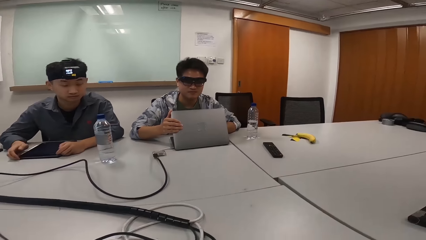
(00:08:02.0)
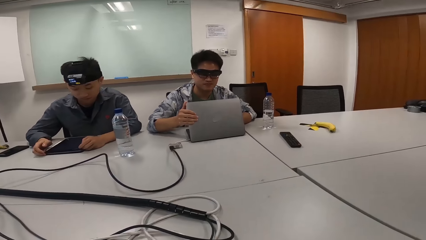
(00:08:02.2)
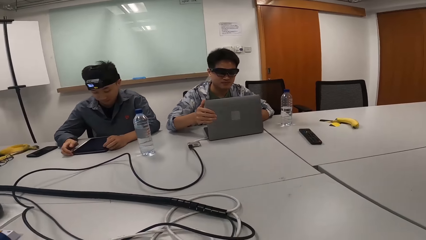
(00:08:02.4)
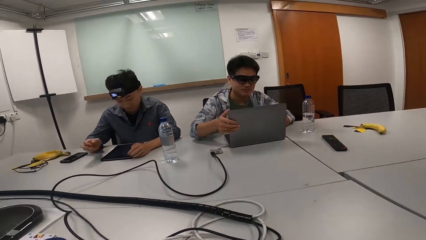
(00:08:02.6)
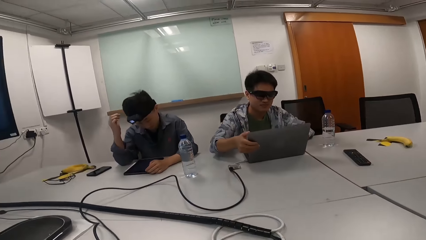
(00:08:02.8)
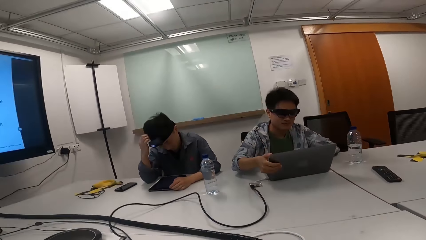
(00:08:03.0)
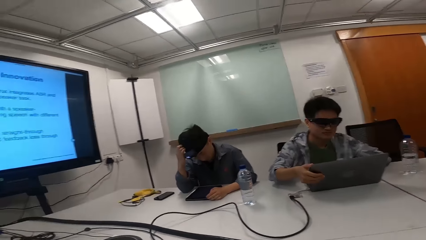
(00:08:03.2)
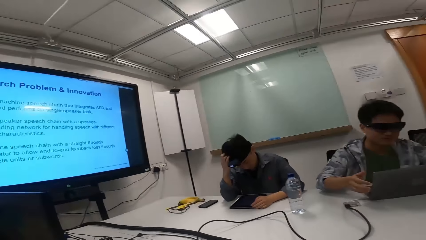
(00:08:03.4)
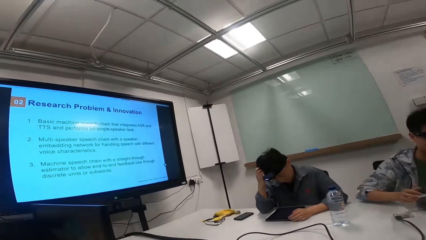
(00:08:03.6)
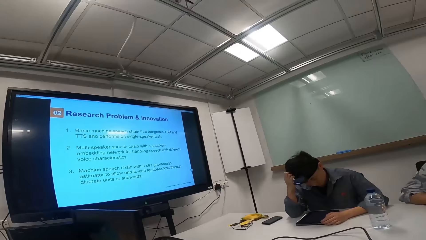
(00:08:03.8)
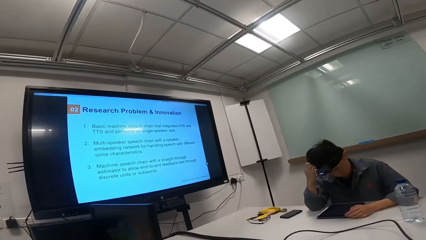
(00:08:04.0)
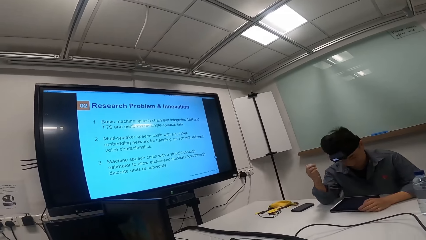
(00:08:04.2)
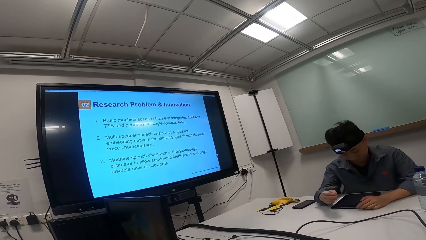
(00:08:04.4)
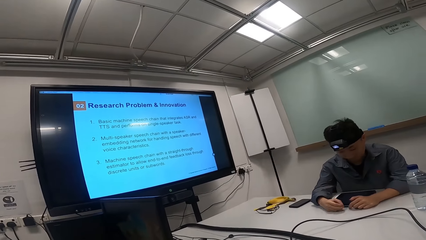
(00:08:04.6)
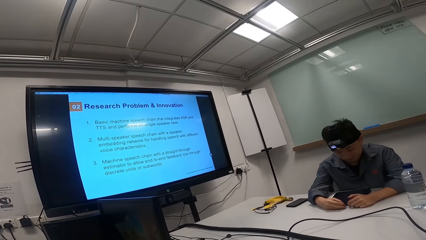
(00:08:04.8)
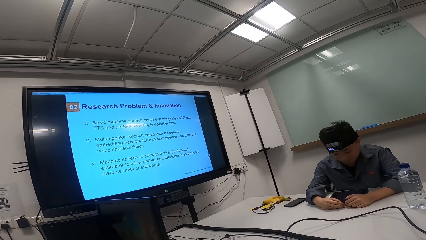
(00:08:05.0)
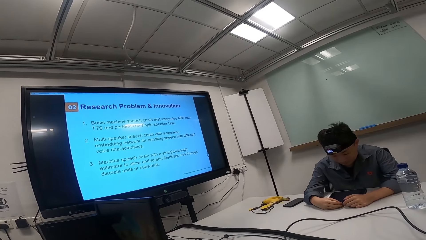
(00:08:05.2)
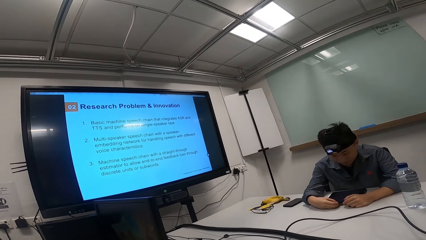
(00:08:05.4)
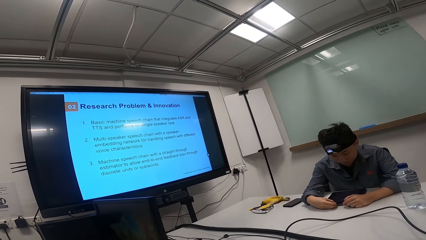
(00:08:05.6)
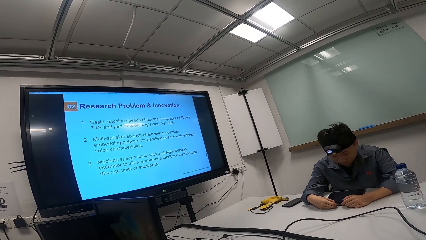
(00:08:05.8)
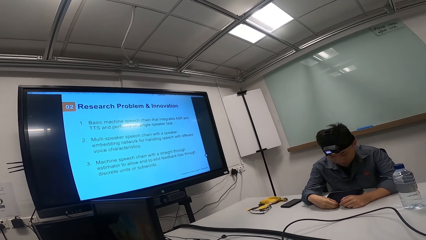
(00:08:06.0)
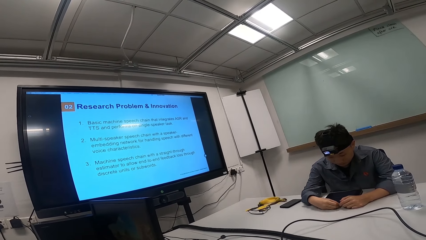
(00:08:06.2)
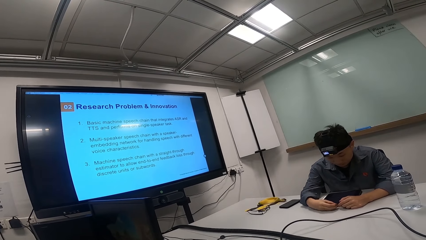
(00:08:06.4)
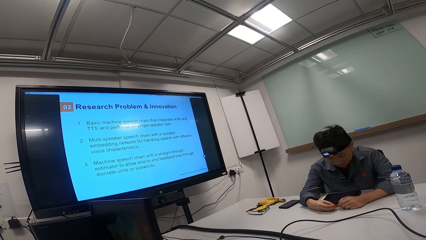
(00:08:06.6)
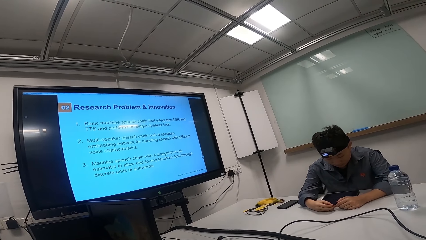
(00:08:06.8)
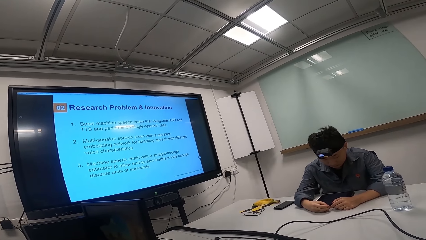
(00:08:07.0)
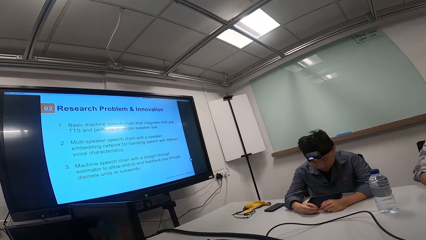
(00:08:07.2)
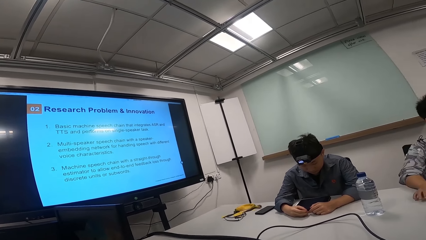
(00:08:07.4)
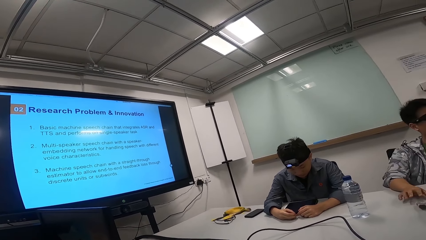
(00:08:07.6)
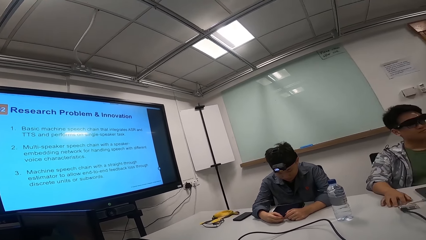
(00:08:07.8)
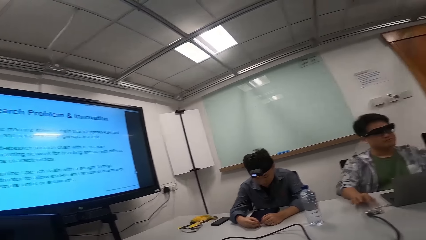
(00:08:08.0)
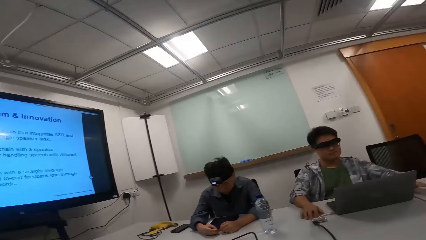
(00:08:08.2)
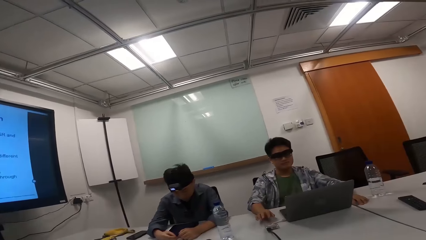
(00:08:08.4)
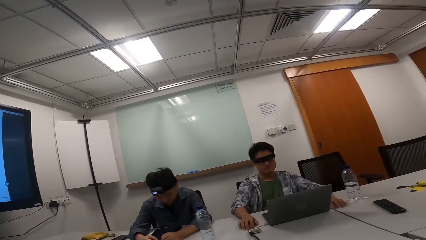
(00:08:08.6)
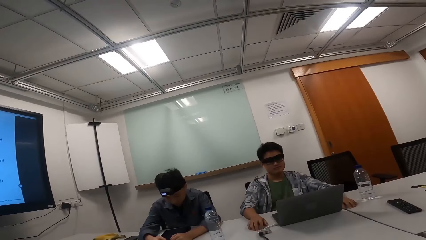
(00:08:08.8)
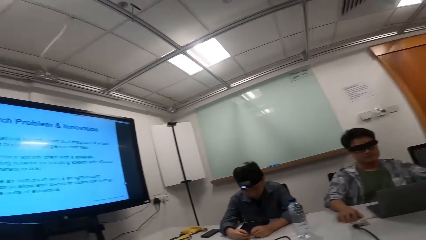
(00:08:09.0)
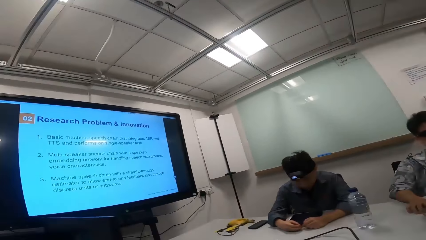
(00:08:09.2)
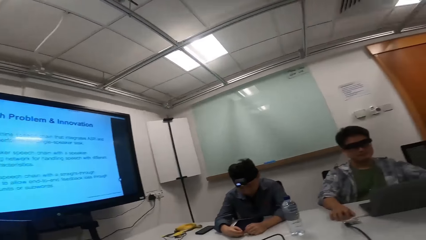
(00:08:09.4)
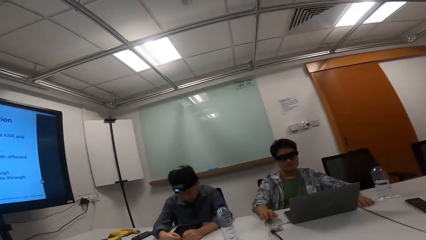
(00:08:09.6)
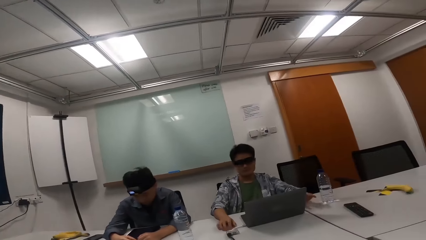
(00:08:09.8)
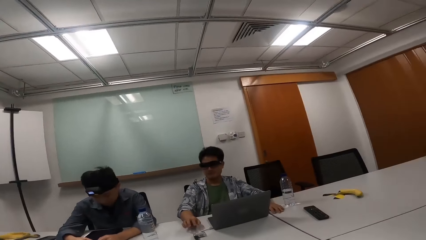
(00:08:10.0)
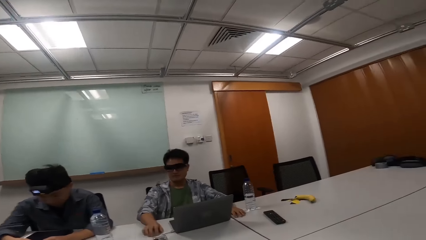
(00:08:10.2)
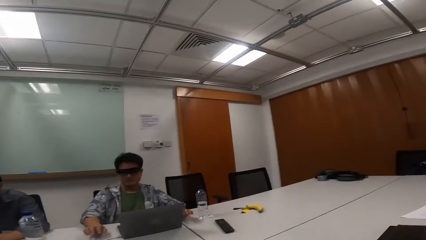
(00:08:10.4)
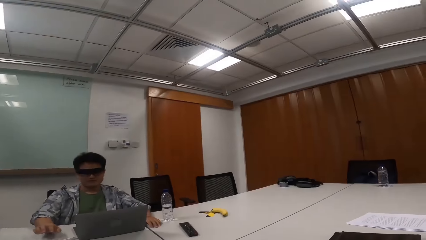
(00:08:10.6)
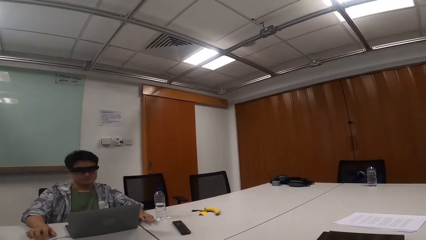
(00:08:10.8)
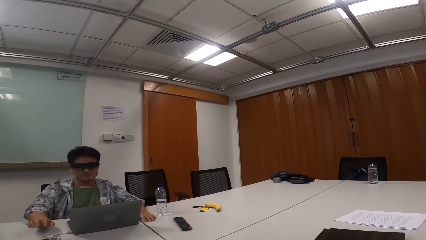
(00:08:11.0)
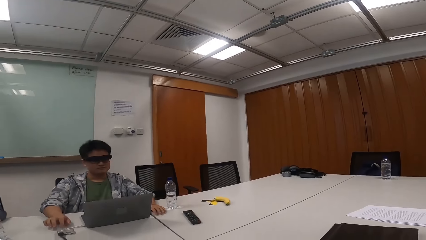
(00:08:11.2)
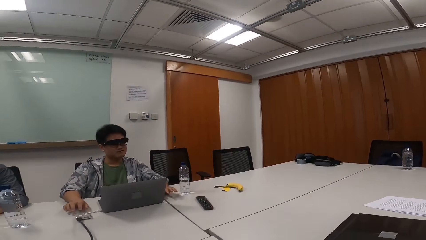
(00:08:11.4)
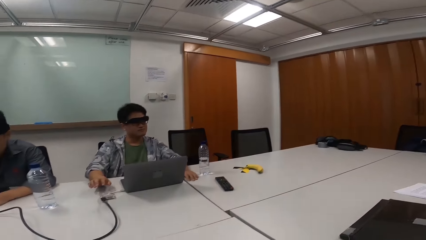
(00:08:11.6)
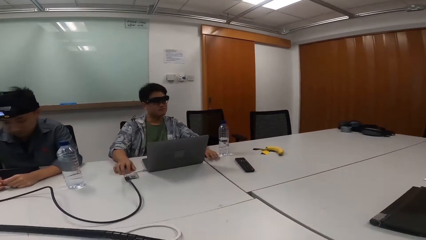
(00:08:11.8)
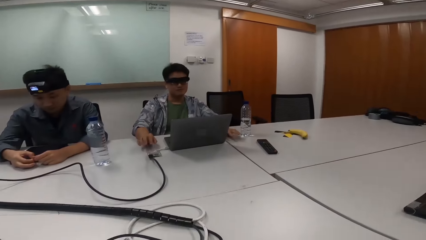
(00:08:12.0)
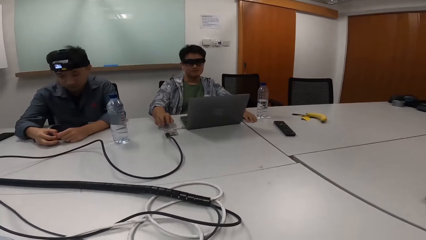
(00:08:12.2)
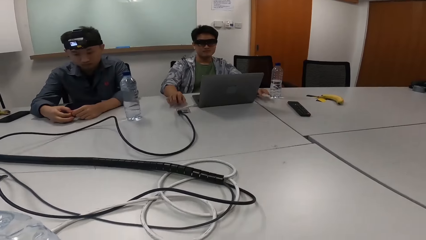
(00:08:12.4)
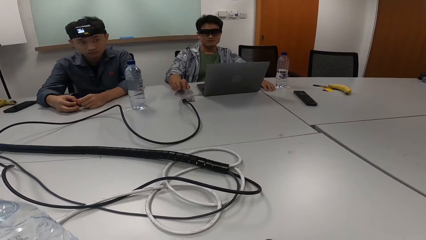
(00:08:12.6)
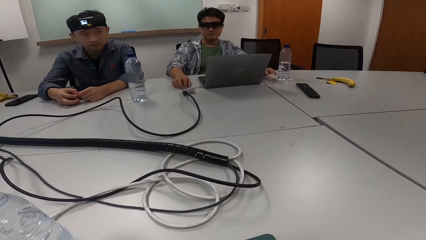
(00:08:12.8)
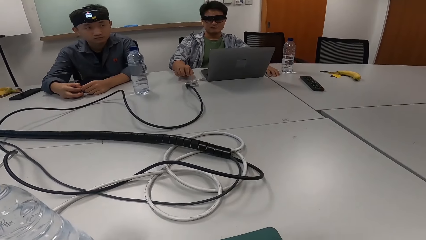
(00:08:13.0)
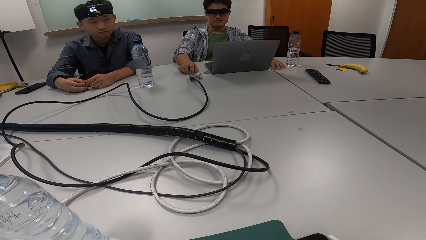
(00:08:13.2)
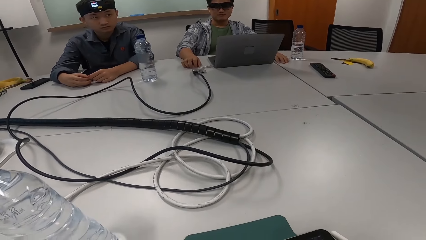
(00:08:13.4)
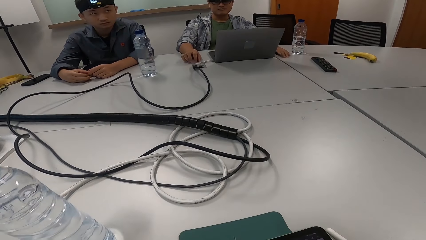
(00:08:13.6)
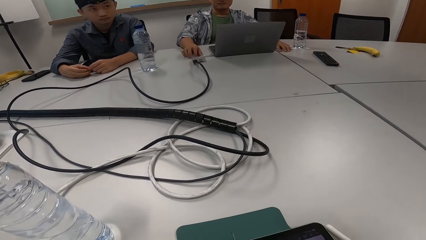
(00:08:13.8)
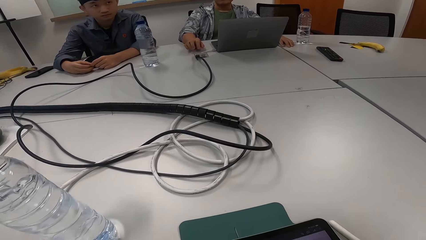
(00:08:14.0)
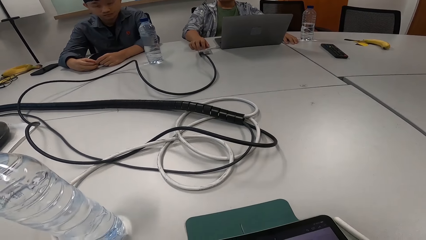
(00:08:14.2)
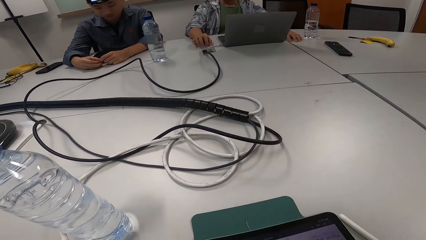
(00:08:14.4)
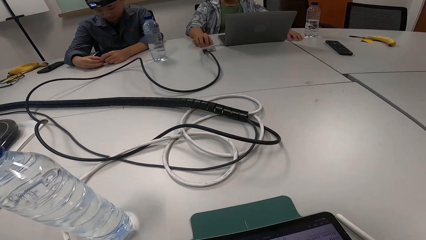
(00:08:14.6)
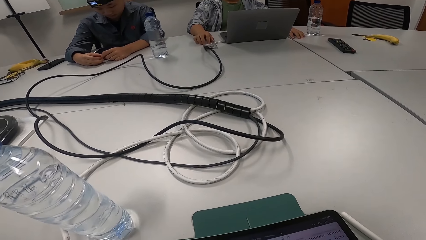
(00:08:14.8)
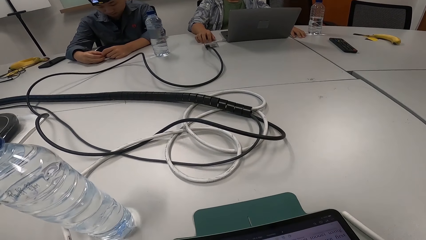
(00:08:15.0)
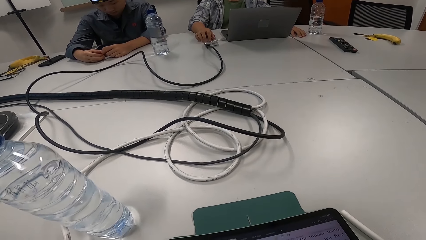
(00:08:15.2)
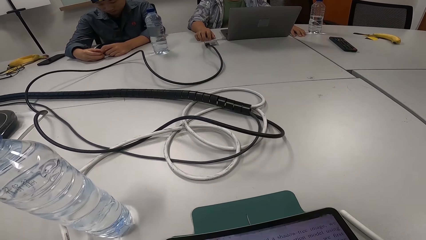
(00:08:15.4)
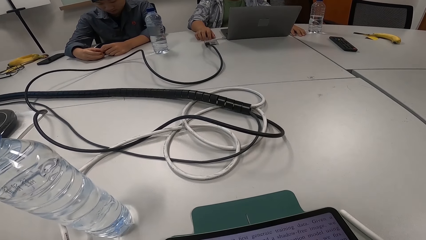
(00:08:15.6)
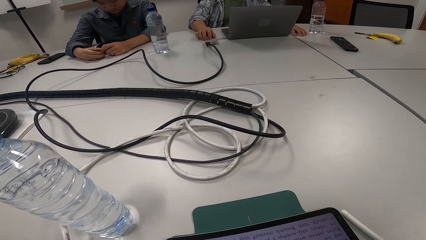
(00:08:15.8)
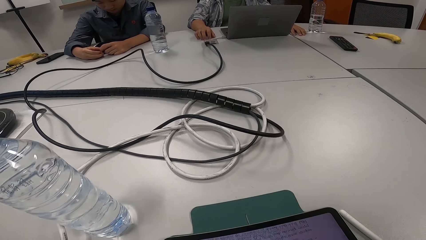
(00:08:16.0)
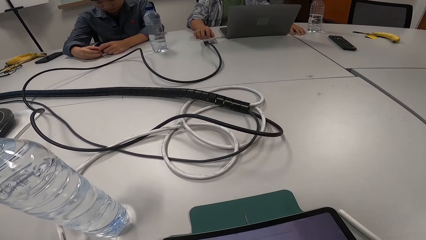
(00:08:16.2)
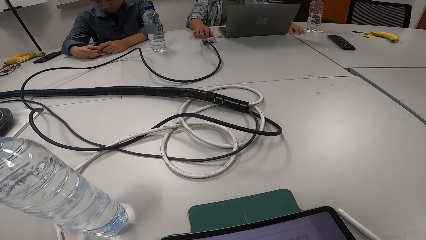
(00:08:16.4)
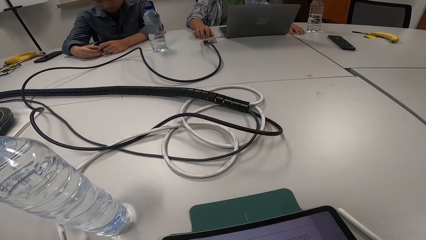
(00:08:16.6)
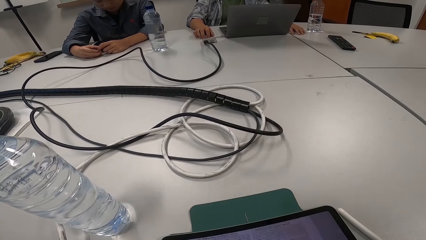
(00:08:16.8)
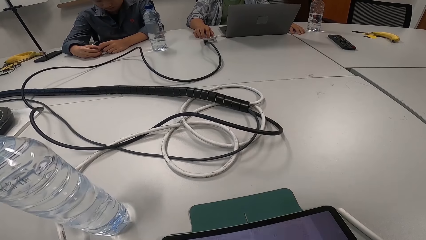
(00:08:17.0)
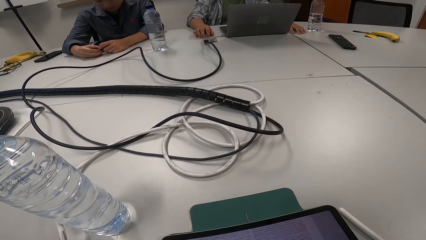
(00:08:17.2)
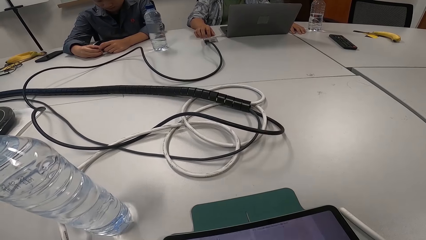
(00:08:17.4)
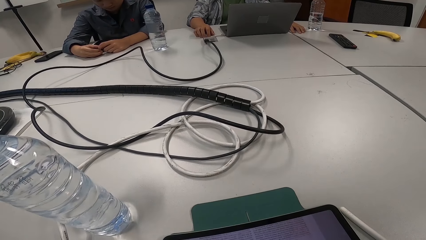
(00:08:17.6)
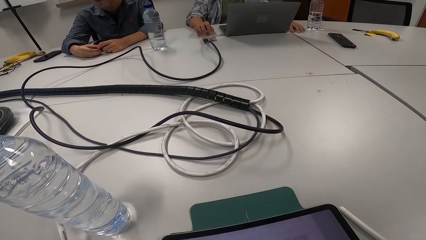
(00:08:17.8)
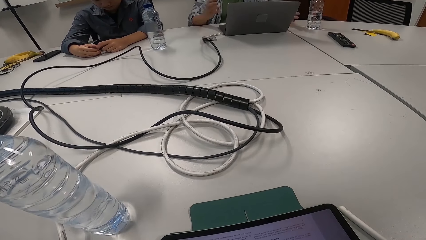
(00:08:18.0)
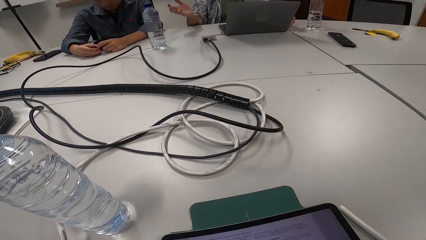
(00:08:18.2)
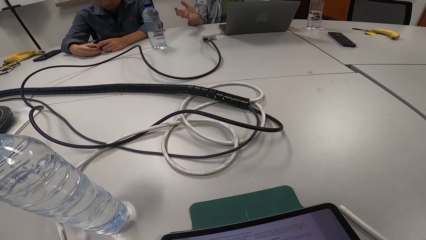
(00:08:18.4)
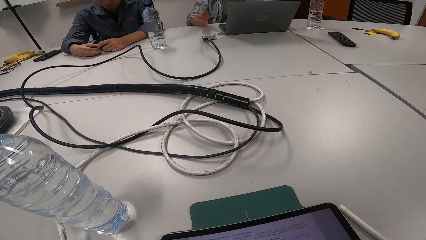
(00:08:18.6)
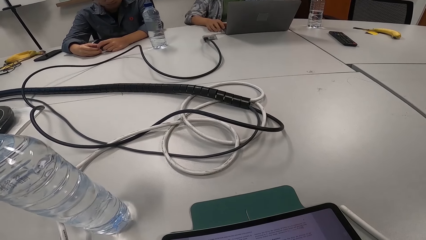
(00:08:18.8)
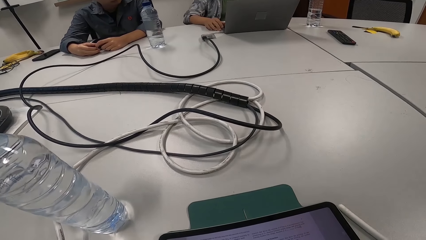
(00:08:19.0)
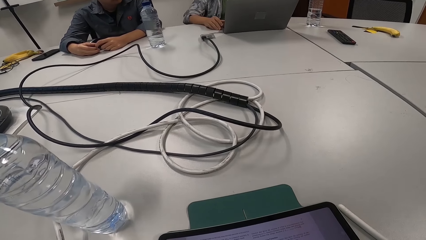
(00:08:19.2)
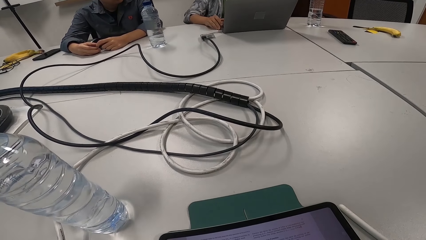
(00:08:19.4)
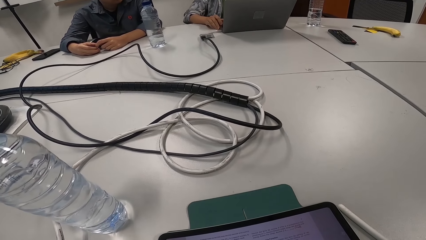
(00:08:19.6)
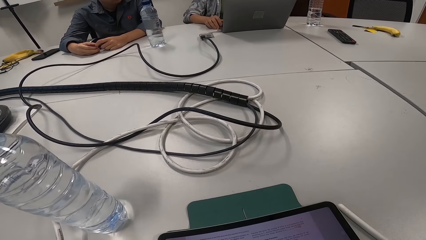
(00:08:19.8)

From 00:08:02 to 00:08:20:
A person holds the tablet with both hands. The camera wearer turns towards the screen. The person touches his head with the right hand. The camera wearer stares at the screen and looks around. Another person hits the table with the right hand. The camera wearer looks sideways. They stare at the table, look down and operate the tablet. A man talks to another man, a third man and the camera wearer. The second person gestures with both hands.
